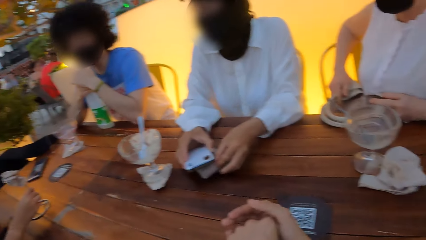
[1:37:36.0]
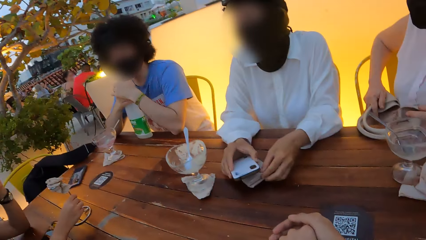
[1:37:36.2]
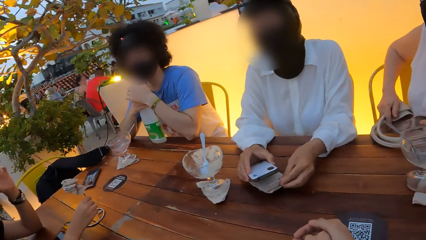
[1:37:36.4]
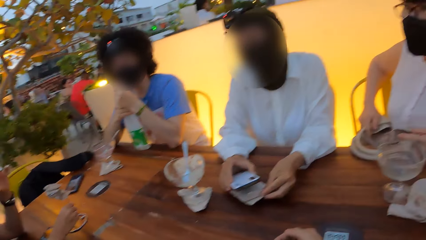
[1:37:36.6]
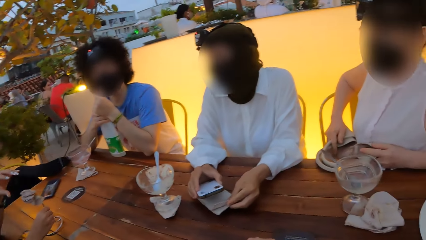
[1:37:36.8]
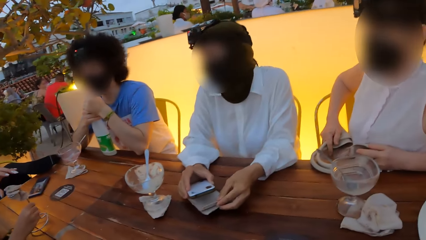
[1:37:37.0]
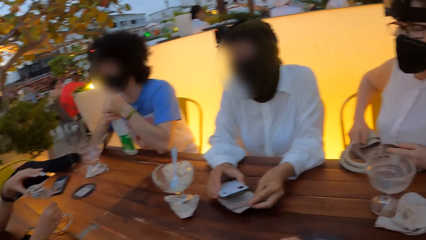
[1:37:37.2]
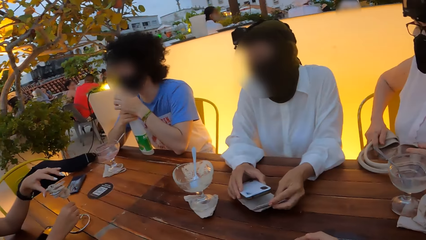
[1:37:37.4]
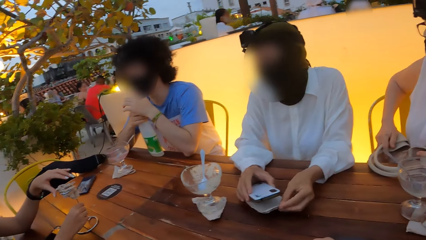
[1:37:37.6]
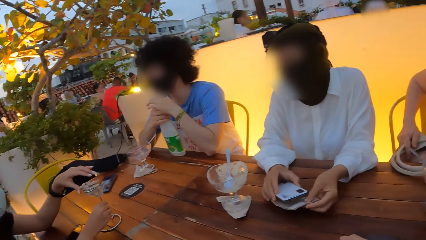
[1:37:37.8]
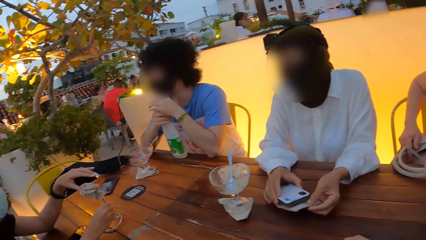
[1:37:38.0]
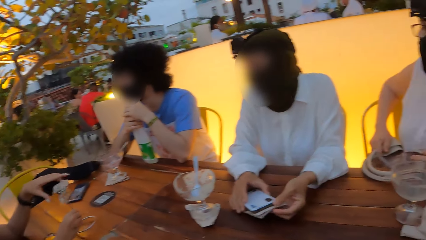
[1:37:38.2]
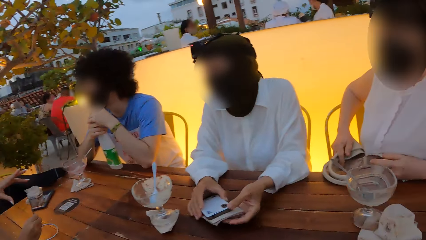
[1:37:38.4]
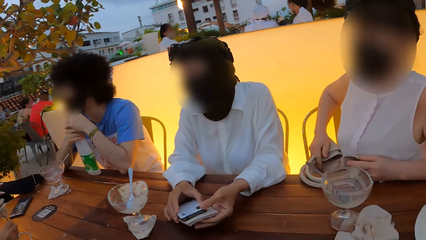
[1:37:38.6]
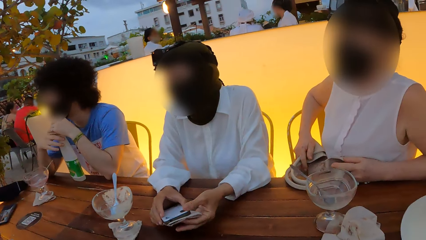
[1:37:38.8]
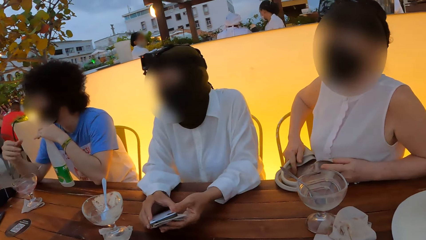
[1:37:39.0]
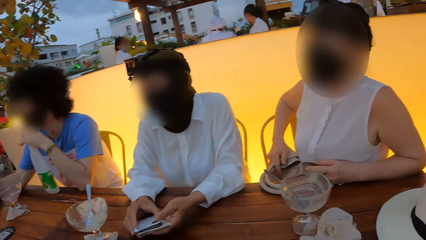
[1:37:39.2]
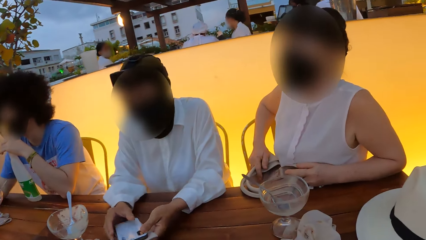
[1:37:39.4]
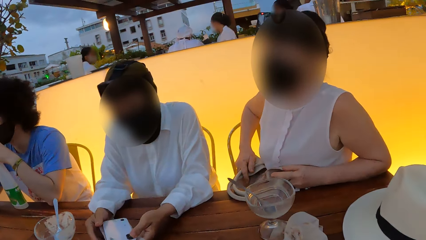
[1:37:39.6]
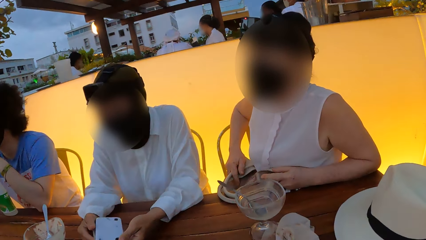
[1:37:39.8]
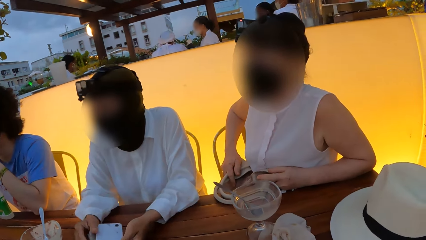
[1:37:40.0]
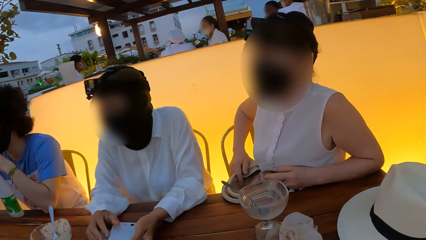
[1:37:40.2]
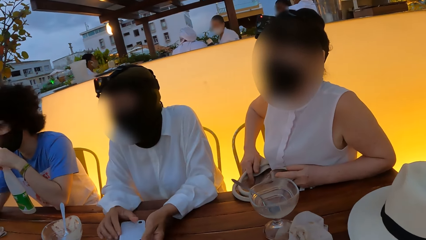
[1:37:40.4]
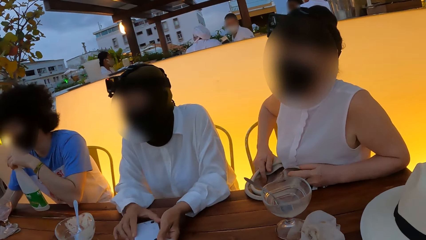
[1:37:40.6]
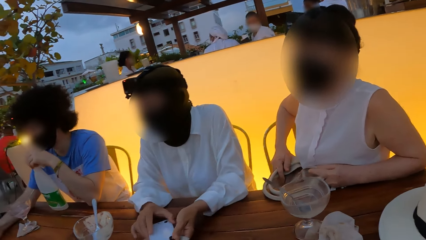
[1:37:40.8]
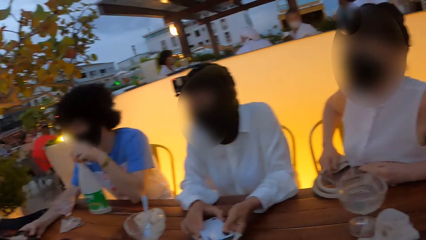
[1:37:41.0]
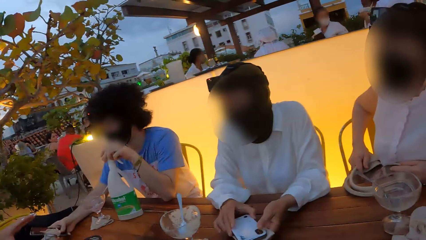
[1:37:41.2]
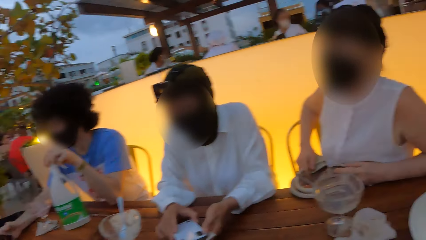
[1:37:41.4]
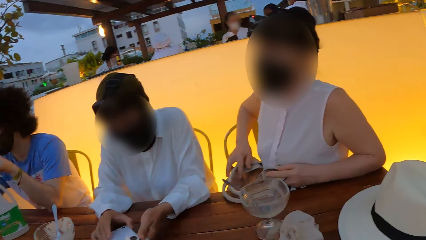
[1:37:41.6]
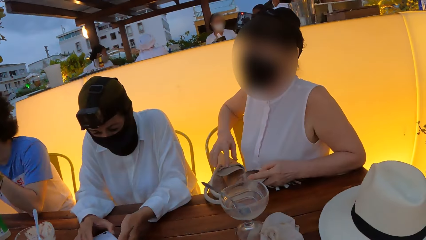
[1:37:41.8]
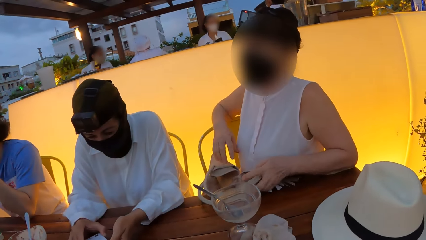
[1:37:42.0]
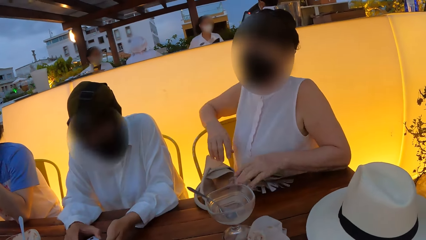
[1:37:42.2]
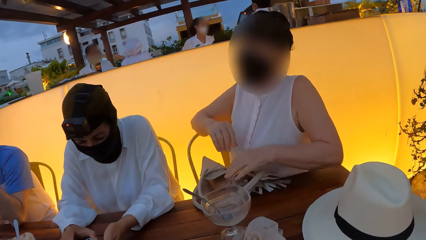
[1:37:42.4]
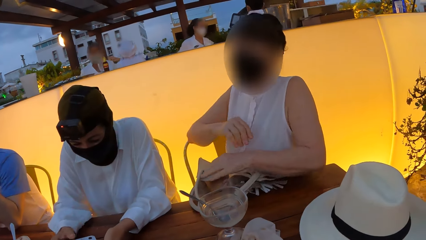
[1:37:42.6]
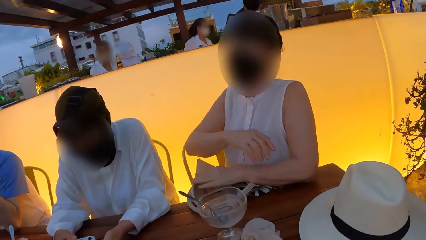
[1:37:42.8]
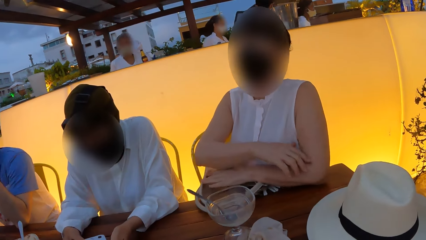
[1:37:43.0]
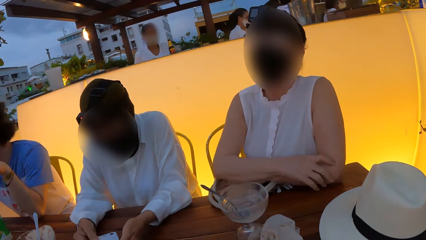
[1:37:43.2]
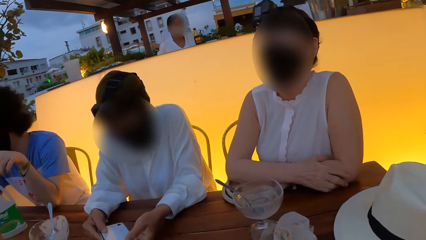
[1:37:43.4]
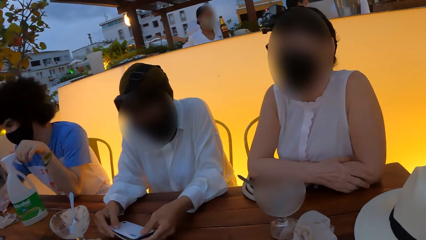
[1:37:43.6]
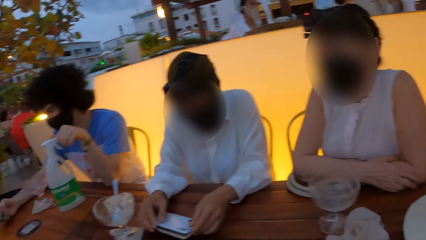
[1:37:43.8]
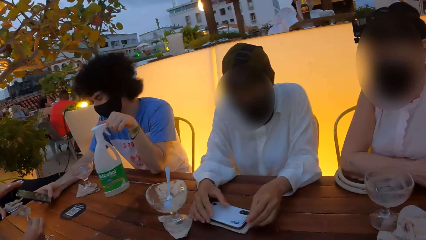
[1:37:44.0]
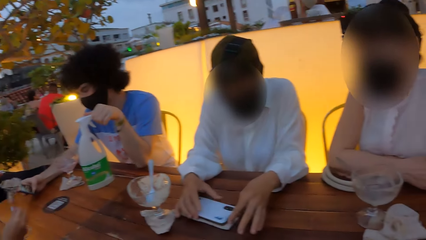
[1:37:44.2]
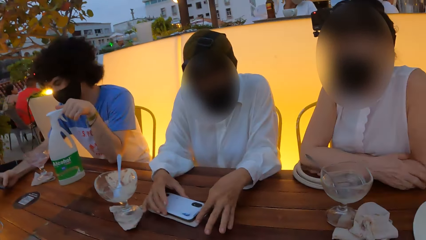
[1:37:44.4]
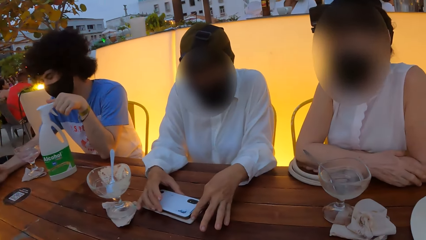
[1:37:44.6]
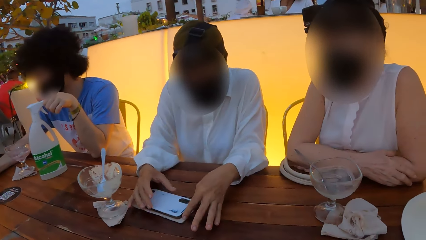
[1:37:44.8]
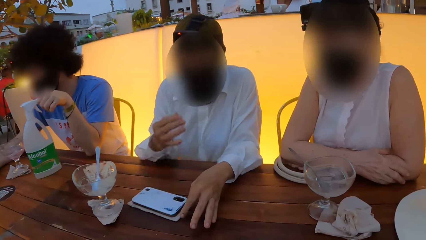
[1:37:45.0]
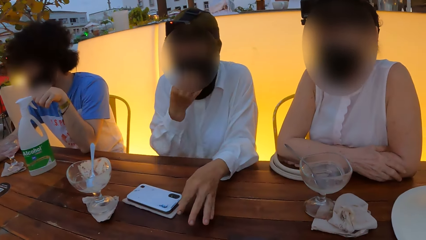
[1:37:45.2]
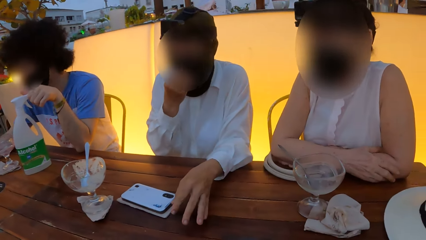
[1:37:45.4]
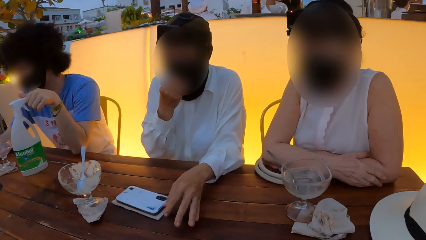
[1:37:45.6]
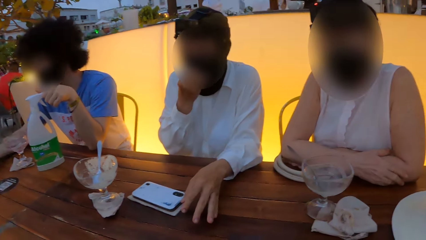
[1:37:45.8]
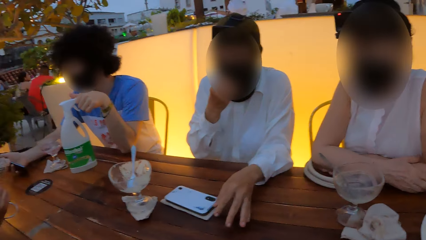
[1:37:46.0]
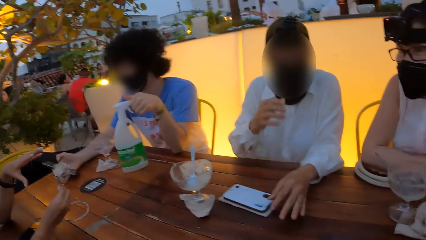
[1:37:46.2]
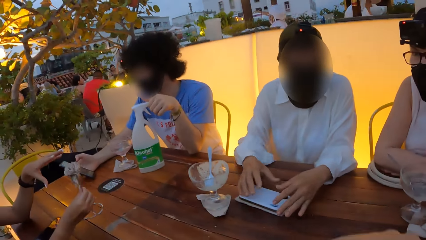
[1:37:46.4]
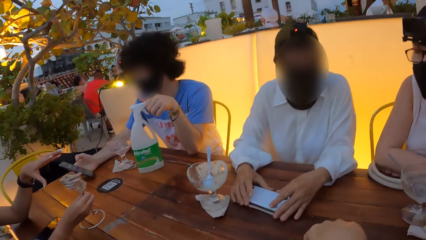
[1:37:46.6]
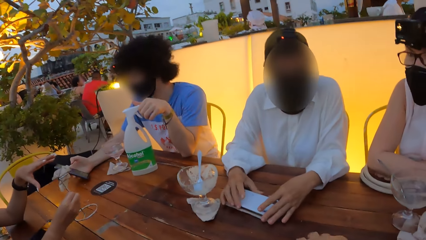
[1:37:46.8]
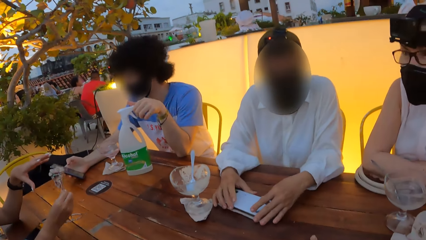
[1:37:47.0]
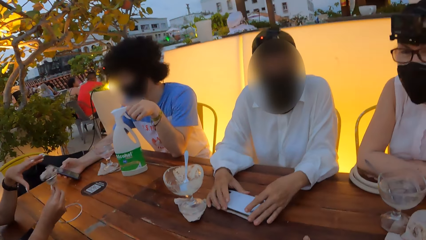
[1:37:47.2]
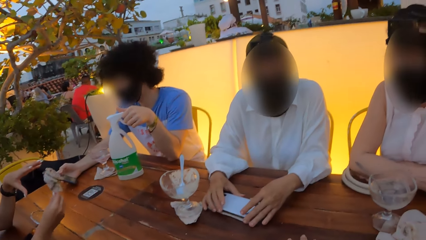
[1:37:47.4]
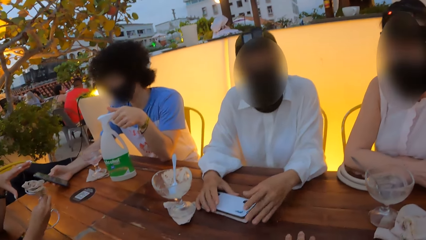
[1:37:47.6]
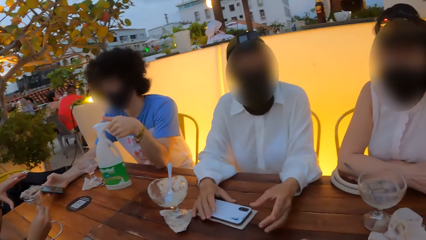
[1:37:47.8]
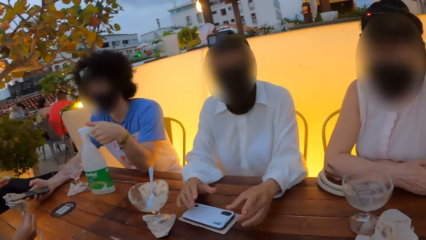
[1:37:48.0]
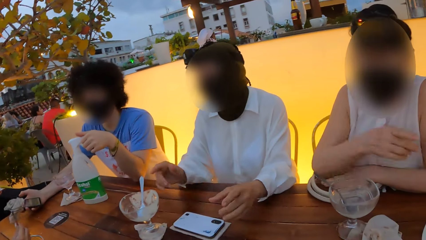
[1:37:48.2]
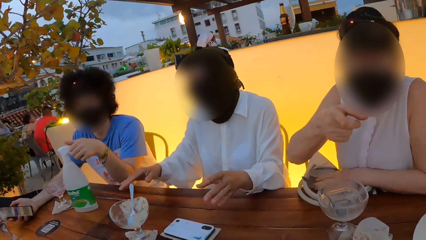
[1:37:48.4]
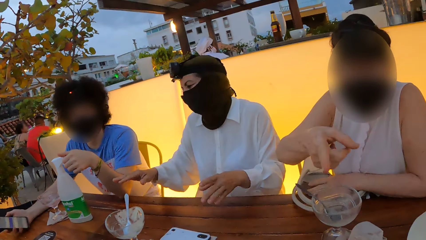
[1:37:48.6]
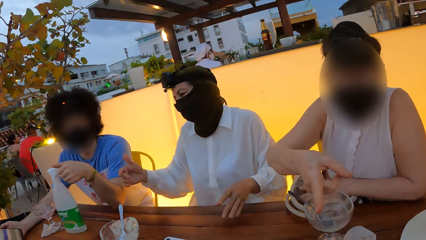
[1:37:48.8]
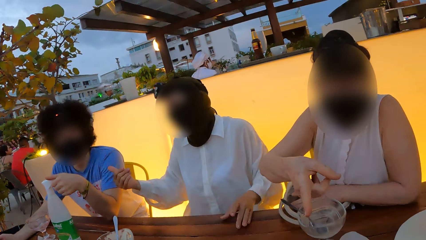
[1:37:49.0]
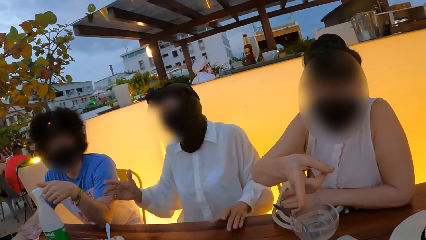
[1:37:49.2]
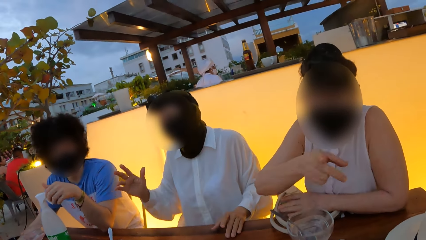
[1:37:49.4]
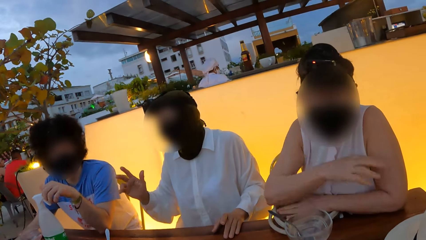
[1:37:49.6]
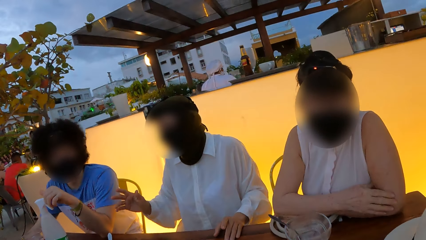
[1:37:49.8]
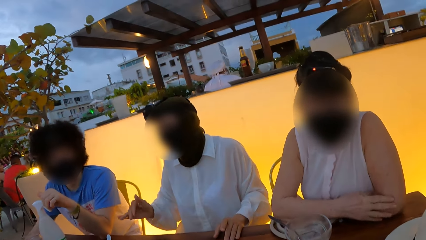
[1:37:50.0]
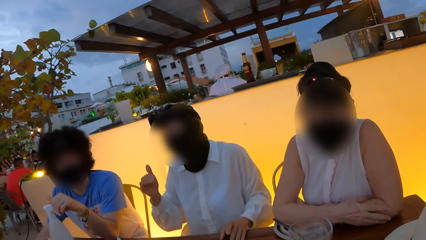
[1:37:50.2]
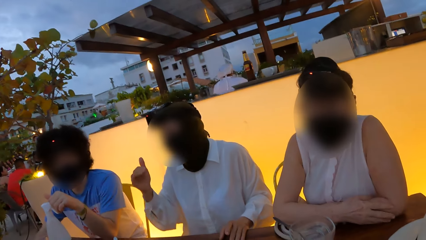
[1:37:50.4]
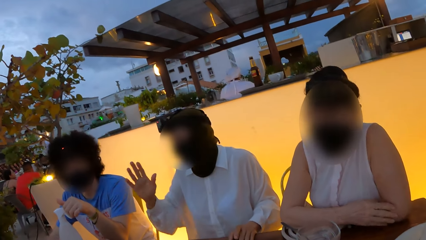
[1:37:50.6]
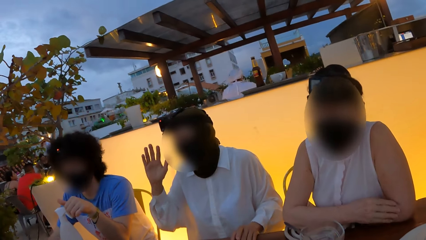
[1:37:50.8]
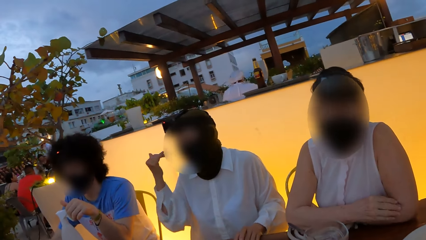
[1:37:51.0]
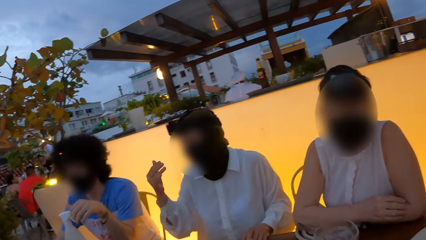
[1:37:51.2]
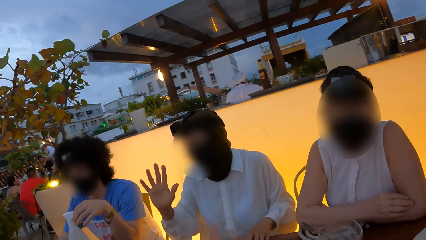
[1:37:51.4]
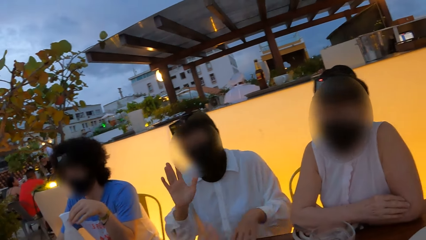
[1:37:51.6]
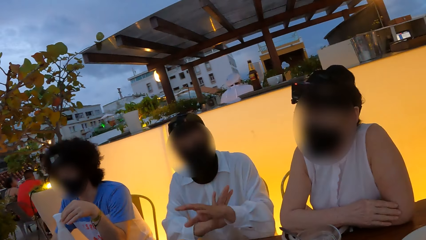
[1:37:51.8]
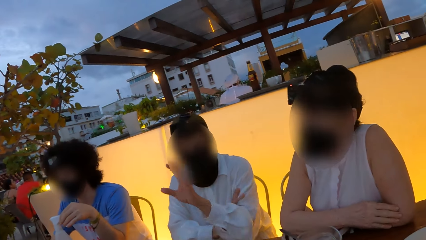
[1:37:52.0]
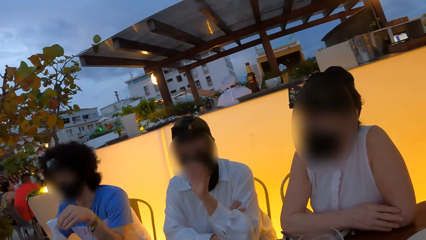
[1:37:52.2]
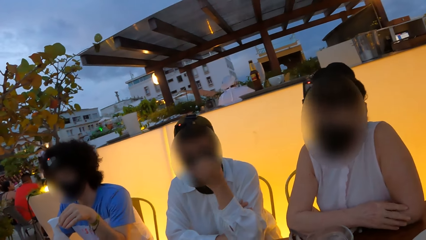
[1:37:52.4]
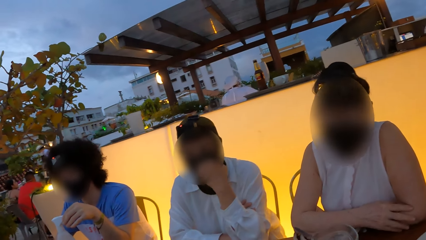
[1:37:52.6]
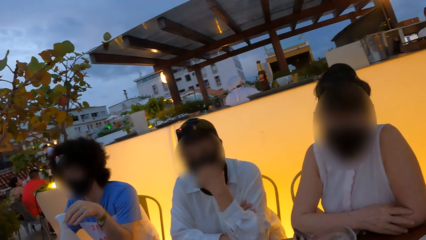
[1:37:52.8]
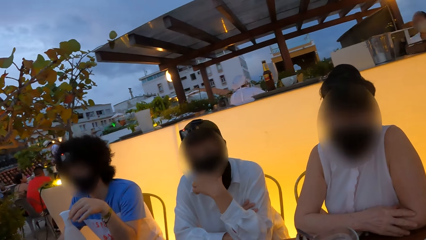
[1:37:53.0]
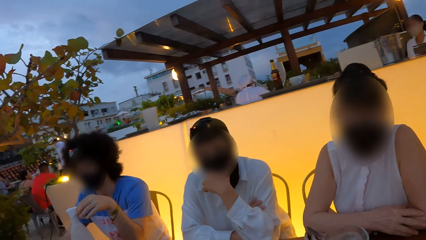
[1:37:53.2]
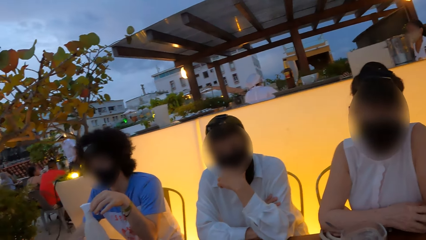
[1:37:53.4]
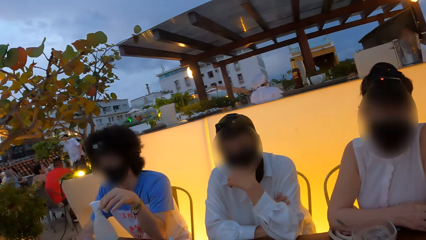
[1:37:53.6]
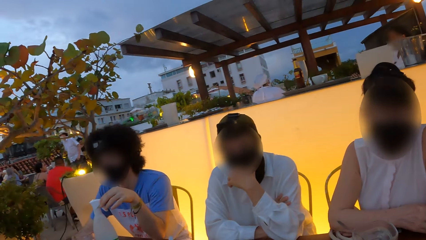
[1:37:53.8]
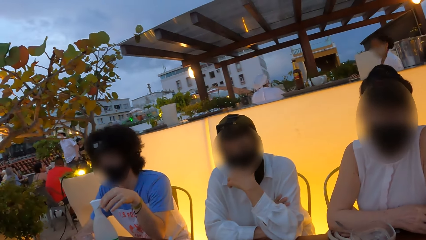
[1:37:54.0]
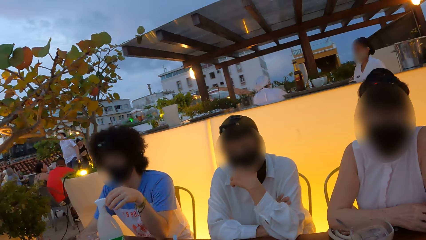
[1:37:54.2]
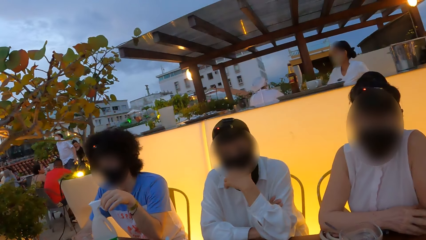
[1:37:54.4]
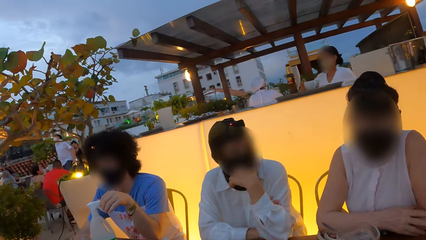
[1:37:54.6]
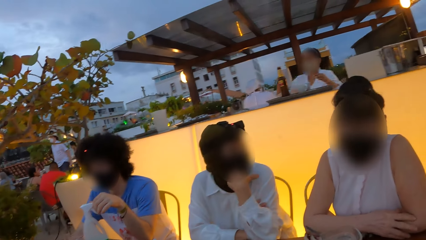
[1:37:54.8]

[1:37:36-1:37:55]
The camera wearer holds hands together. They stare around. A person holds hands together. Another person holds his chin. The second person holds the phone. A third person stares at the phone. The second person interacts with the third person. The second person holds the chin.
